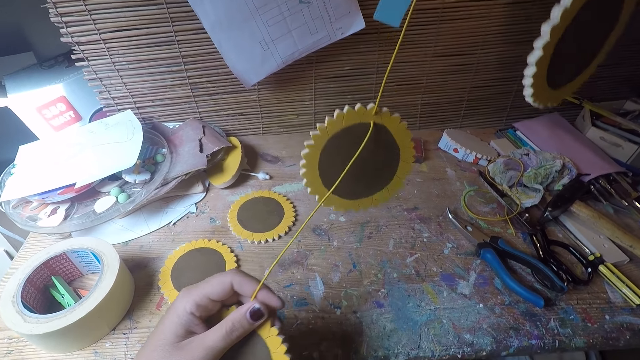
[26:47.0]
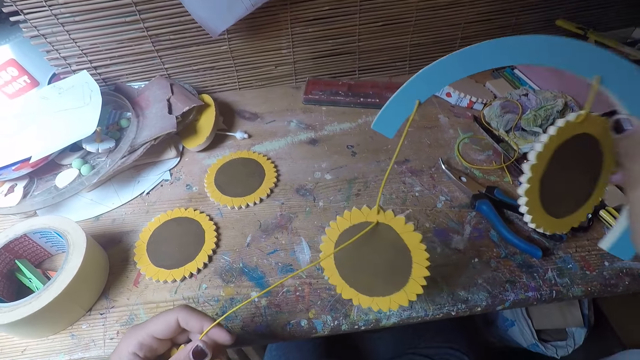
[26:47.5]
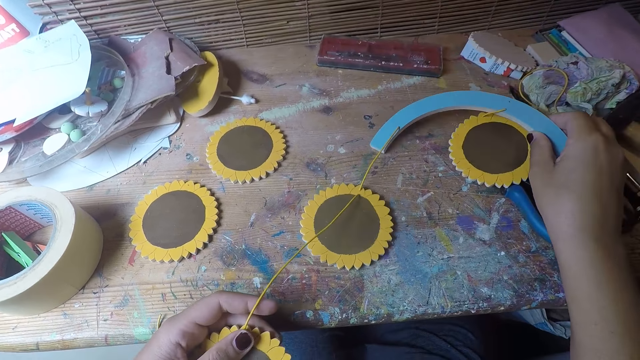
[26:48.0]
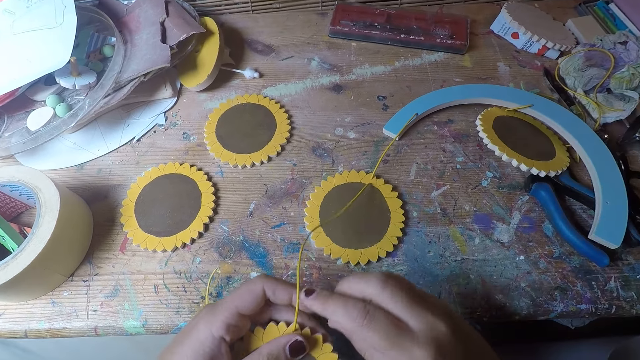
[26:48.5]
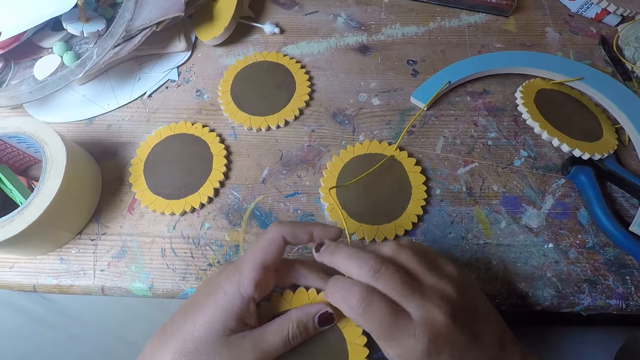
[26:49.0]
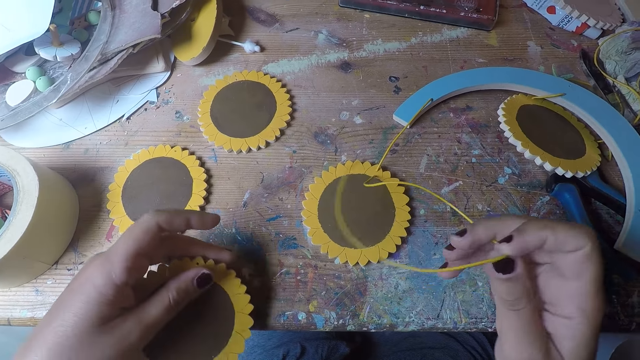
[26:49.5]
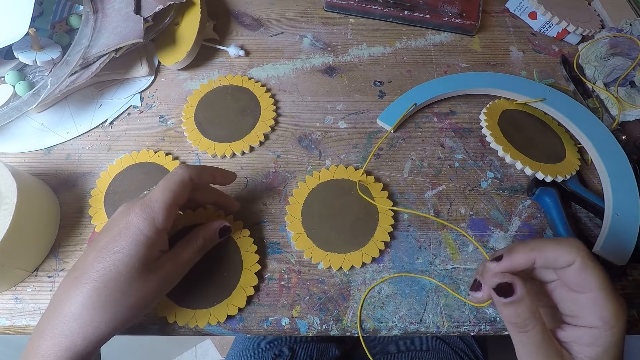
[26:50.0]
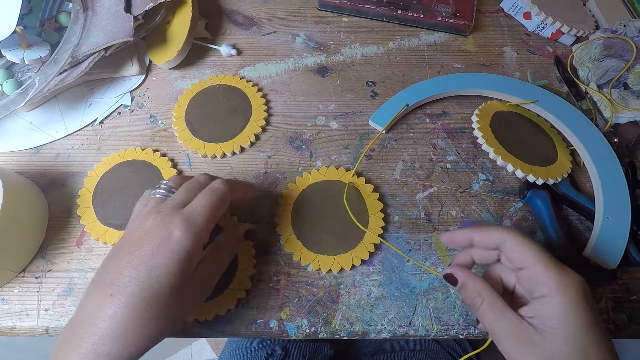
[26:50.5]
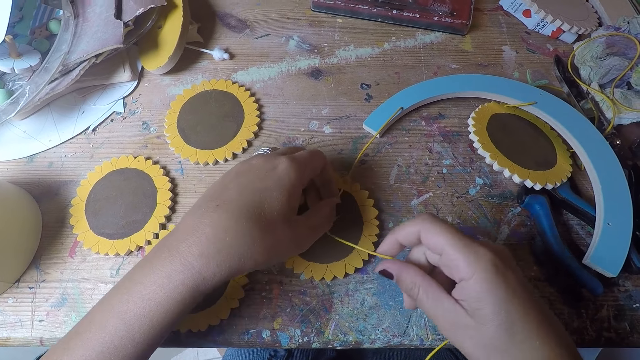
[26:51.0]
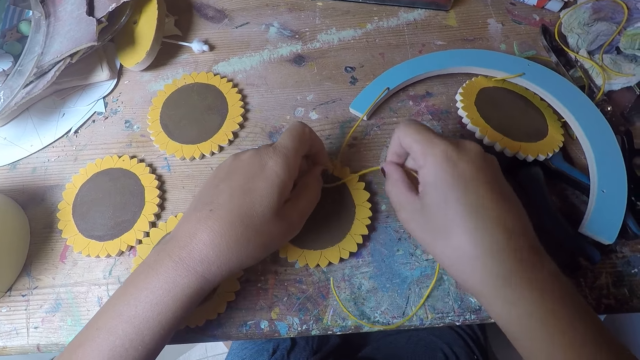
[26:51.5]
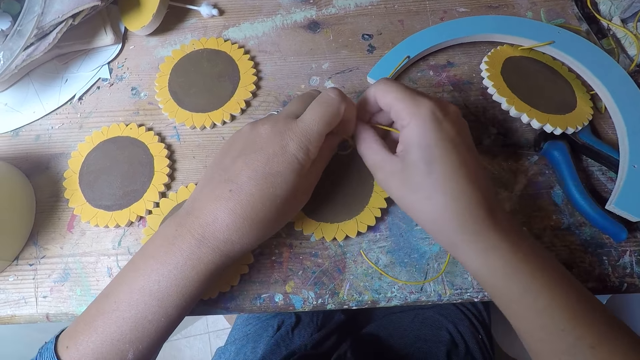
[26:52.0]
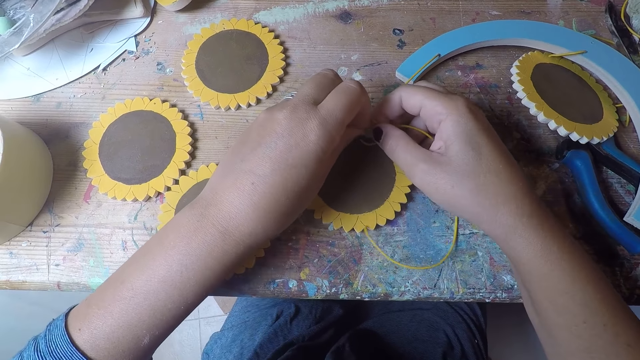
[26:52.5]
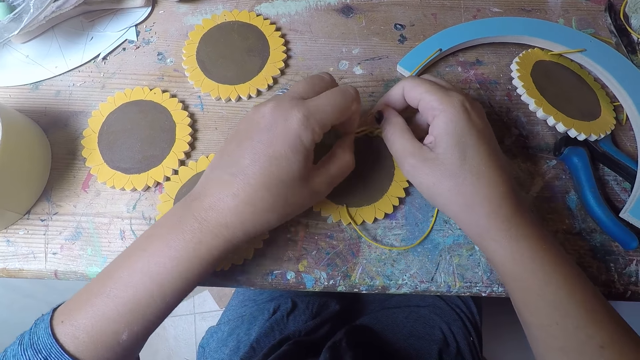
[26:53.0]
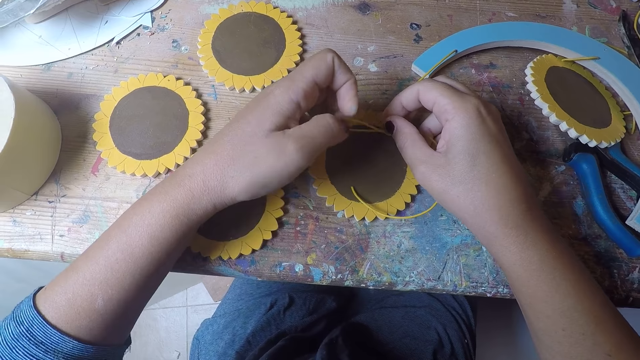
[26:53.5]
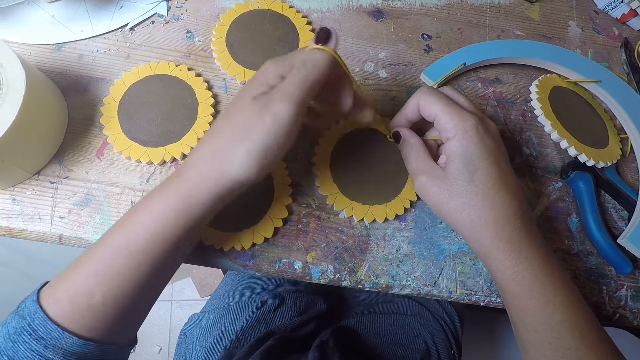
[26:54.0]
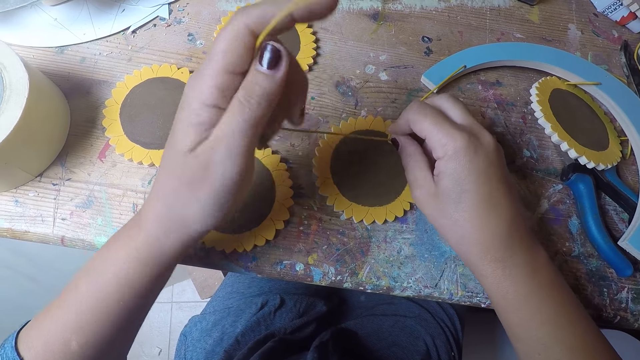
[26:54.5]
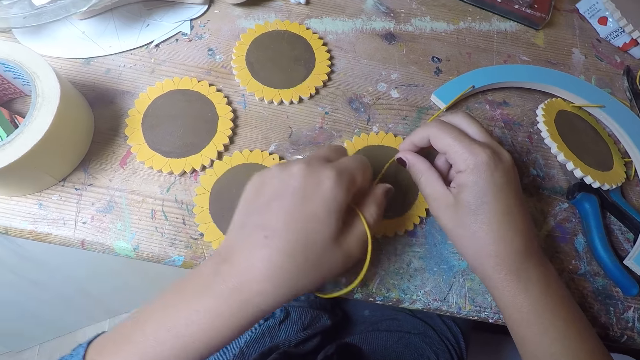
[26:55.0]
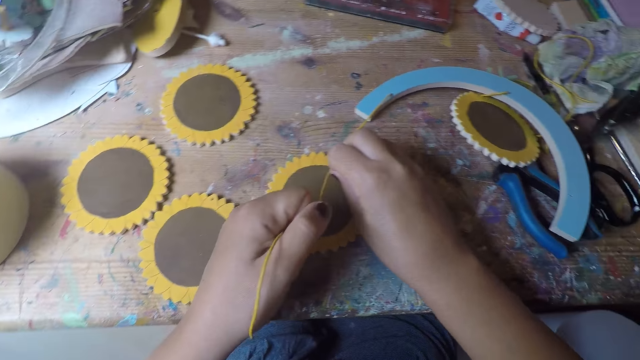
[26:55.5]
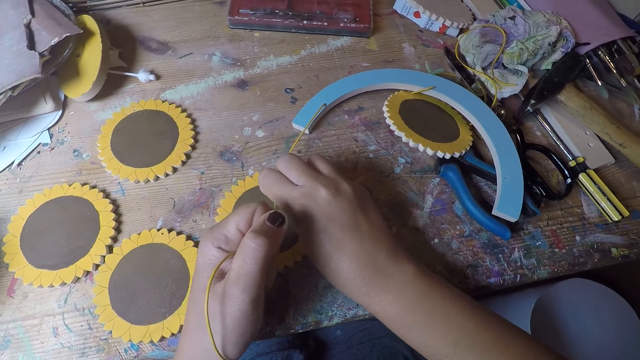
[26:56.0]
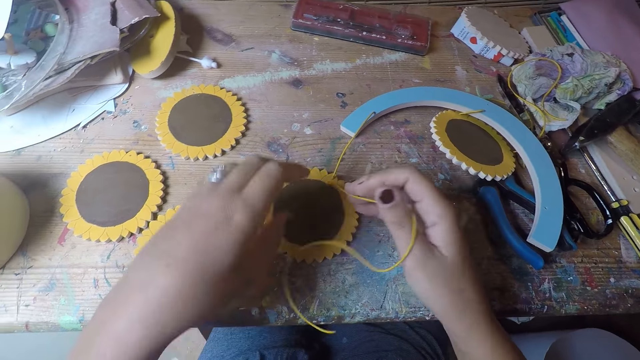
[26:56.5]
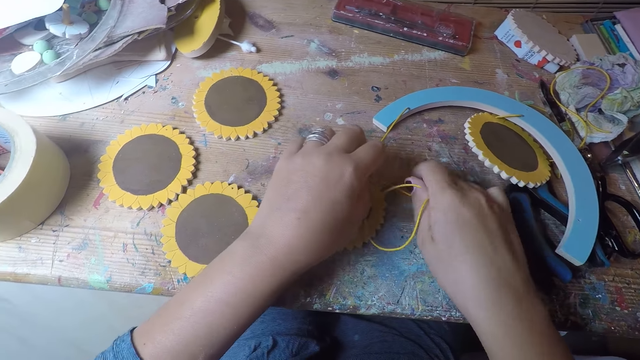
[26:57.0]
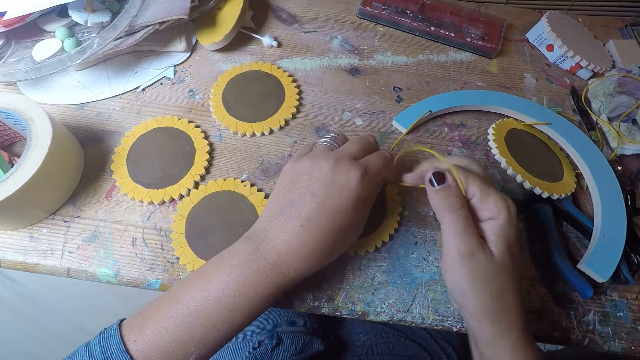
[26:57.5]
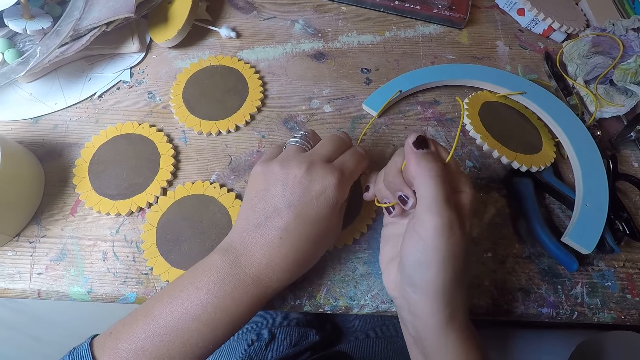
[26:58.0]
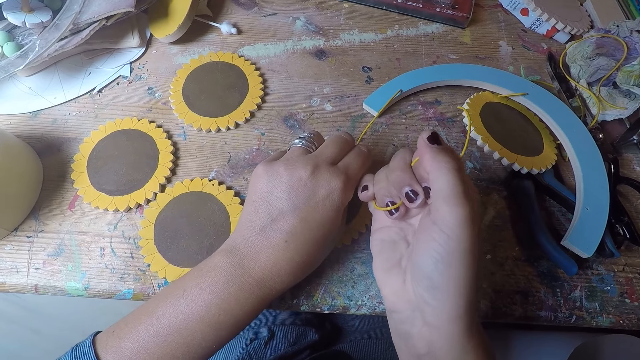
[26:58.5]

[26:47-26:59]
The camera wearer drops the table coaster arc in her right hand on the table. She pulls the thread with her right hand from the woodcraft. She drops the table coaster in her left hand. She knots the thread with both hands. She pulls the thread with her right hand.

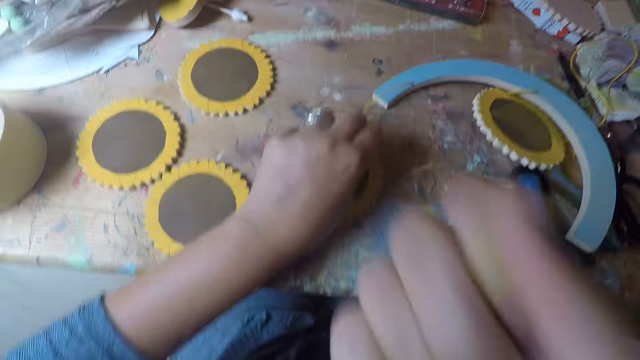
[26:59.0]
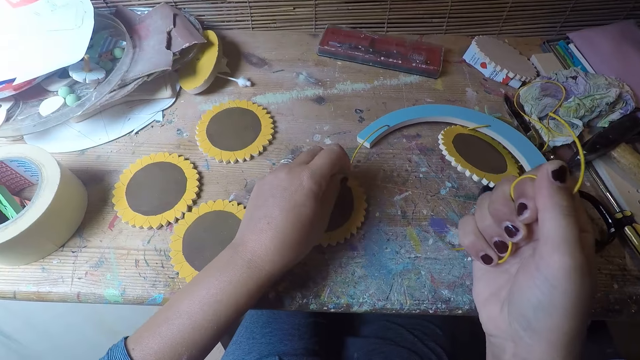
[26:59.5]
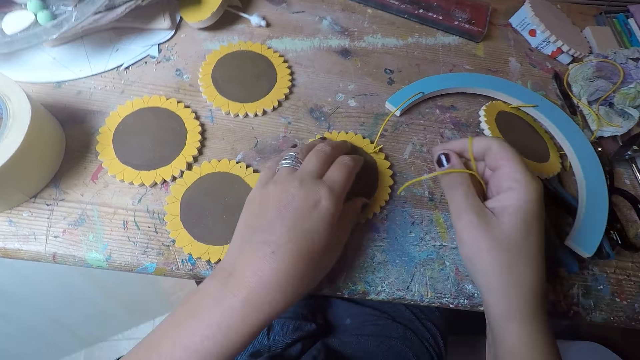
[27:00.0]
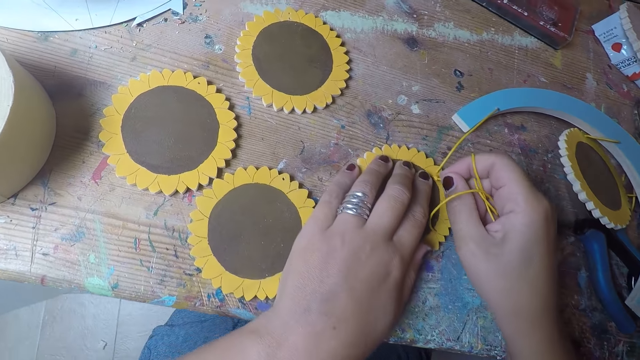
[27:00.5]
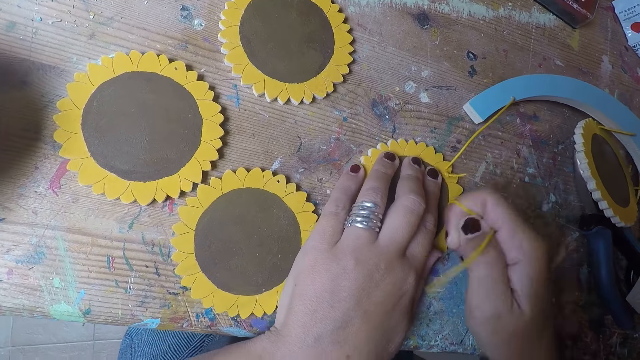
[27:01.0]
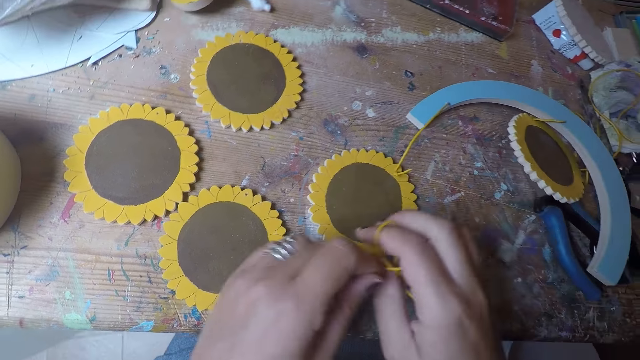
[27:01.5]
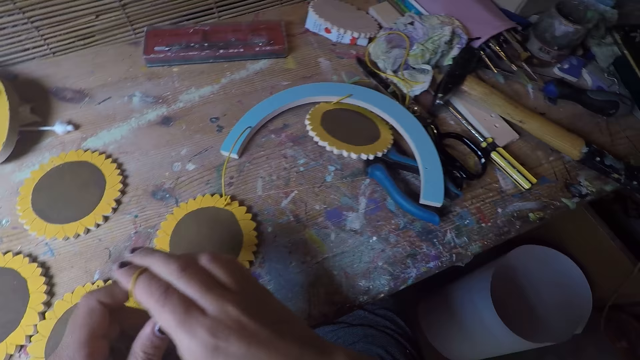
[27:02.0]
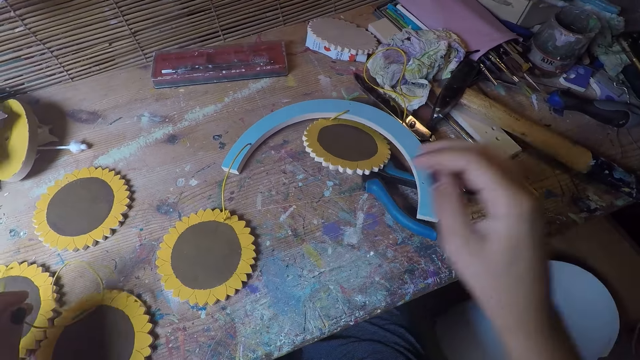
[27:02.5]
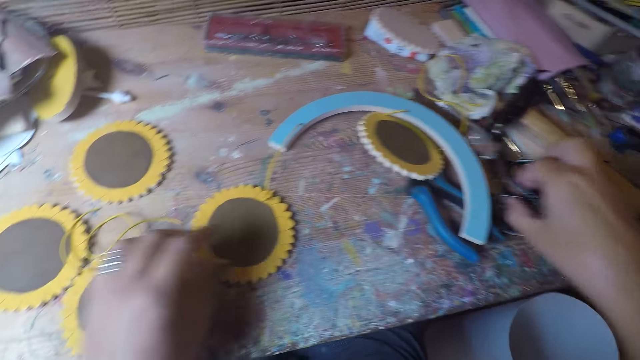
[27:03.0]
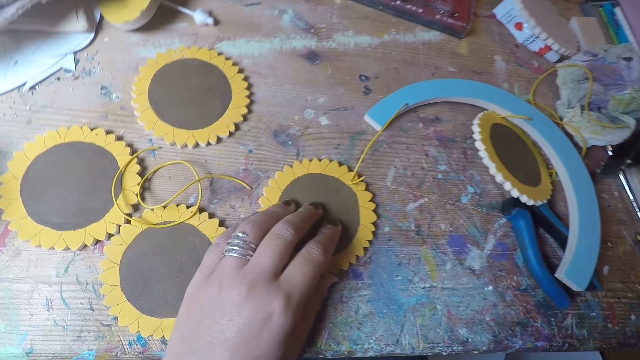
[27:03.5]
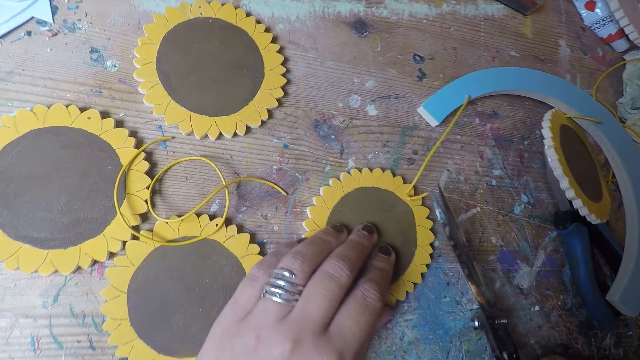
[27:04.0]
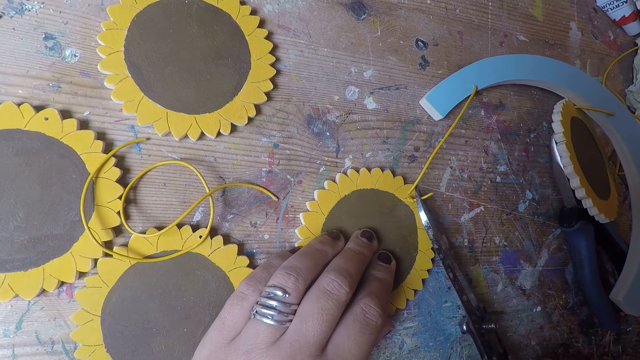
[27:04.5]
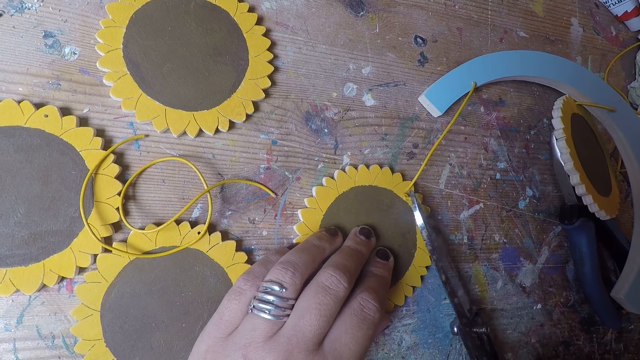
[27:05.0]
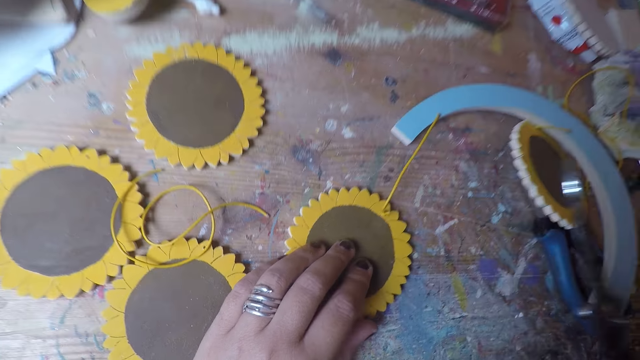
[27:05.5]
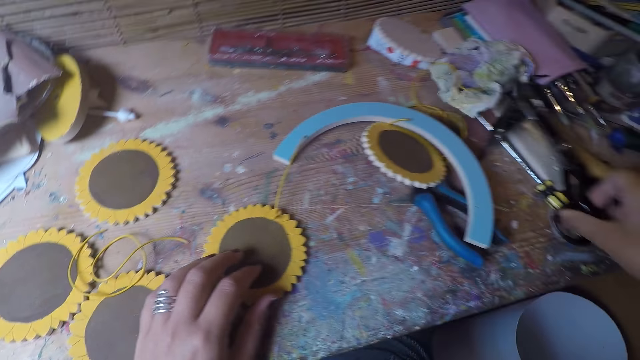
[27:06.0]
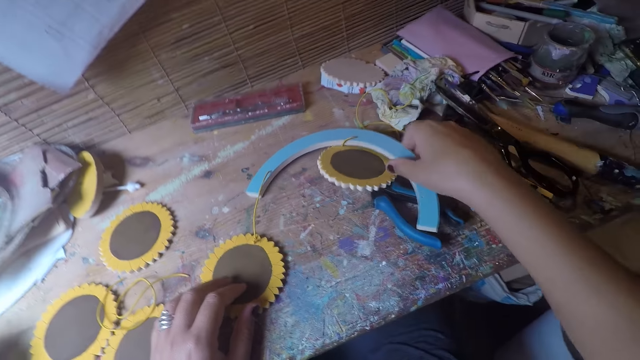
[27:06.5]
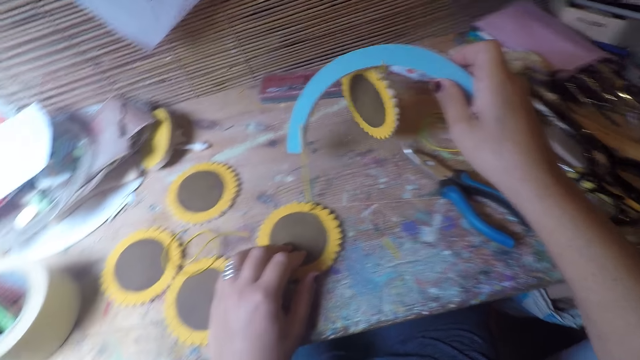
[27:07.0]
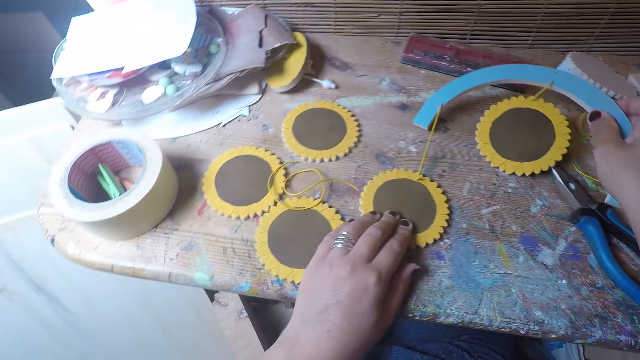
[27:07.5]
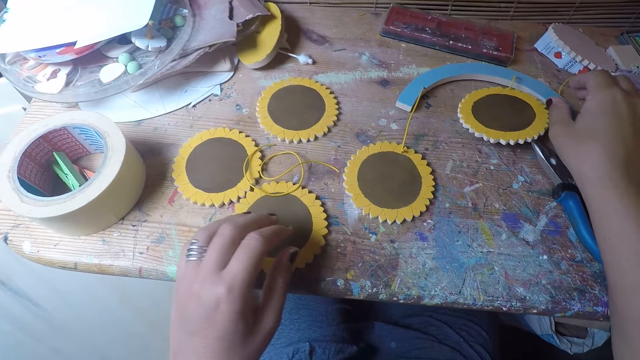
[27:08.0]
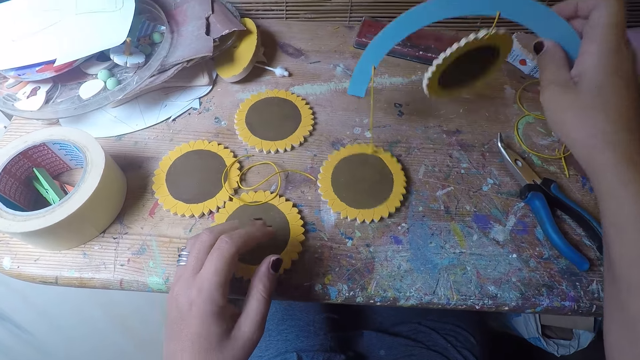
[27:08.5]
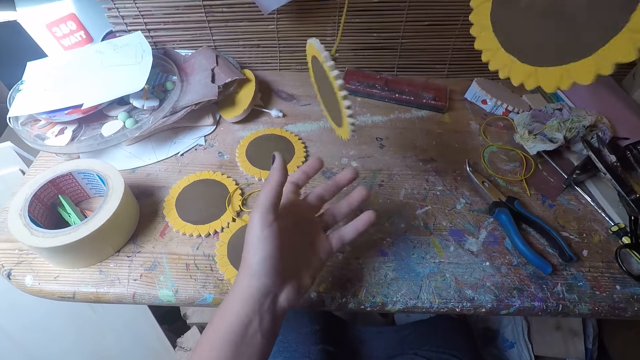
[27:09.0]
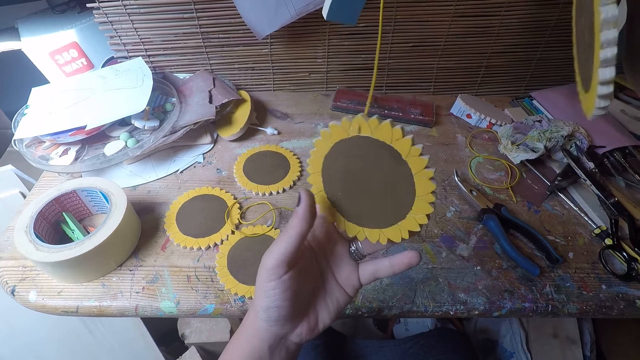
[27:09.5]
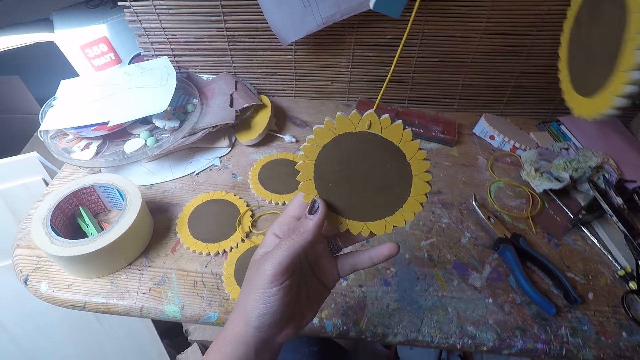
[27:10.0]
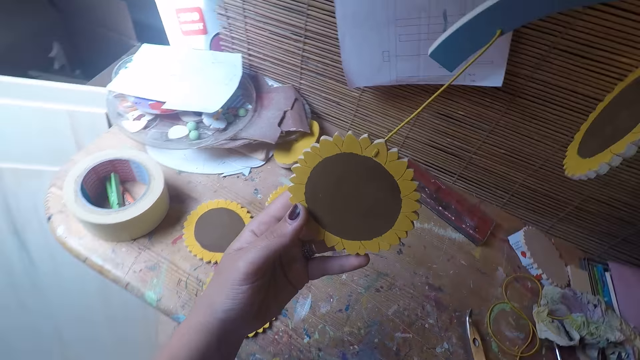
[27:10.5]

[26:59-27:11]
The camera wearer cuts a thread with her right hand. She picks up the scissors with her right hand. She cuts the thread with the scissors in her right hand. She drops the scissors in her right hand on the table. She moves the table coaster arc with her right hand. She picks up the table coaster arc with her right hand. She touches the table coaster with her left hand.
